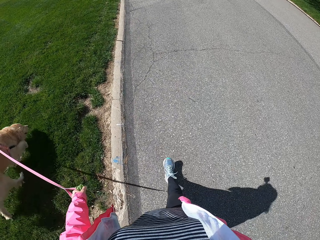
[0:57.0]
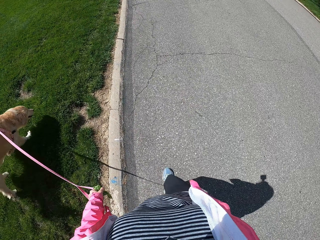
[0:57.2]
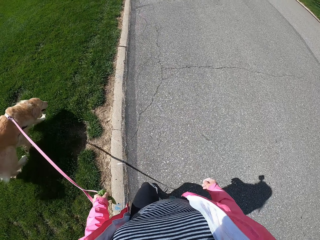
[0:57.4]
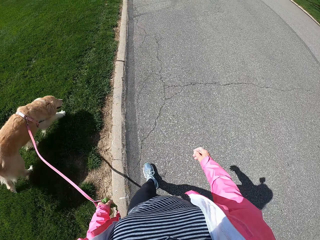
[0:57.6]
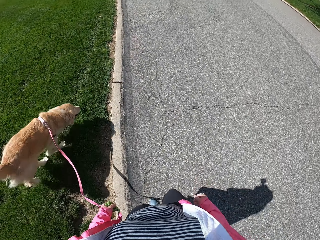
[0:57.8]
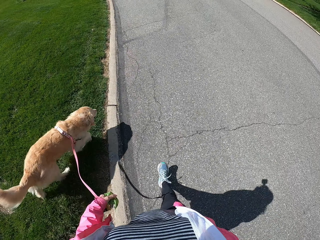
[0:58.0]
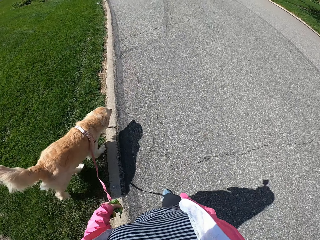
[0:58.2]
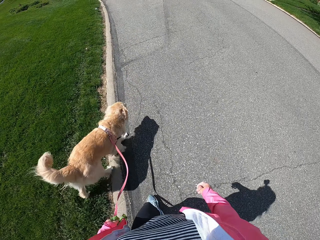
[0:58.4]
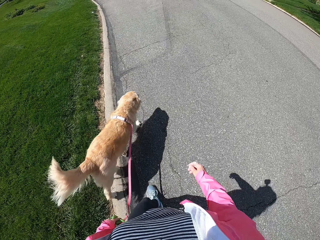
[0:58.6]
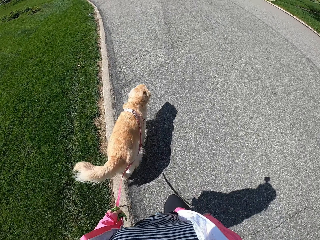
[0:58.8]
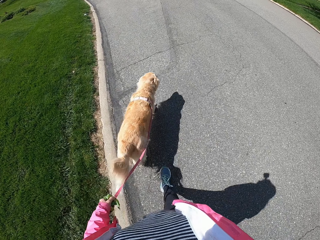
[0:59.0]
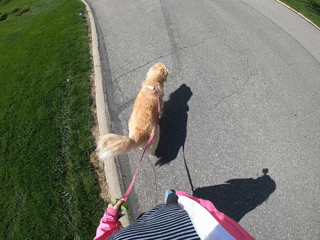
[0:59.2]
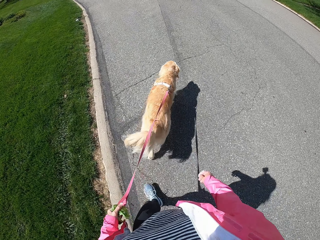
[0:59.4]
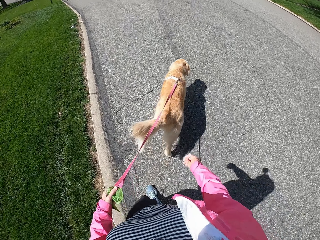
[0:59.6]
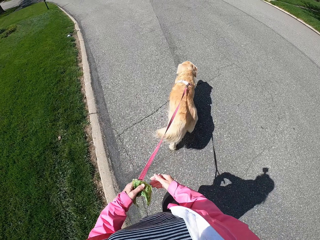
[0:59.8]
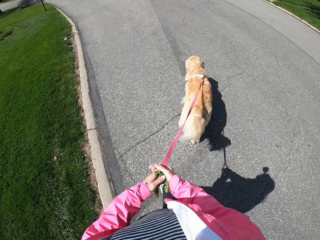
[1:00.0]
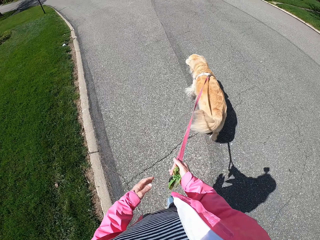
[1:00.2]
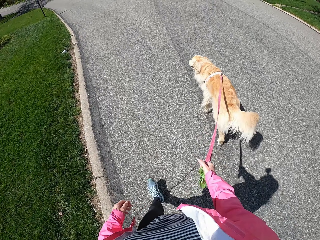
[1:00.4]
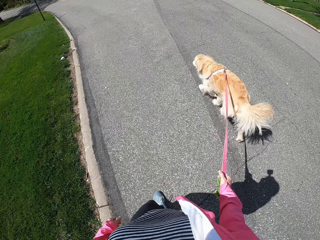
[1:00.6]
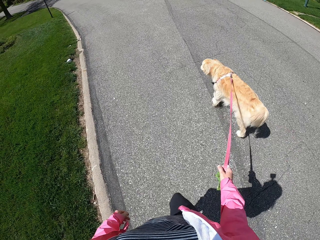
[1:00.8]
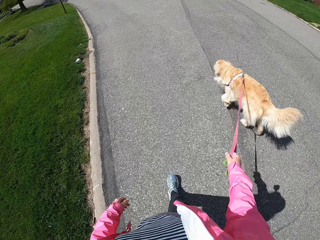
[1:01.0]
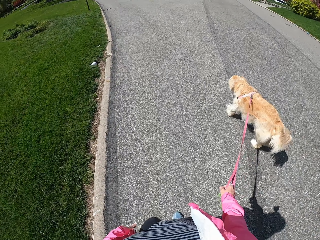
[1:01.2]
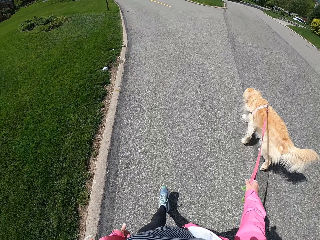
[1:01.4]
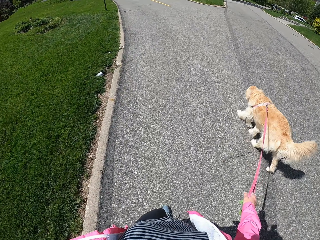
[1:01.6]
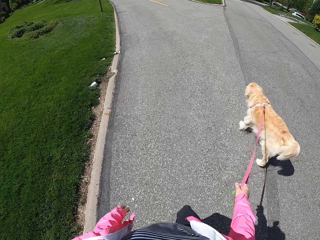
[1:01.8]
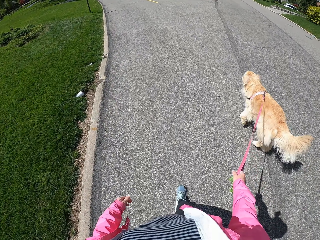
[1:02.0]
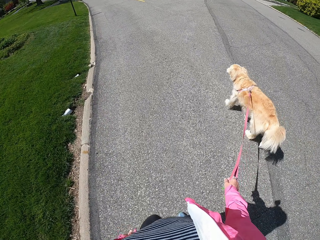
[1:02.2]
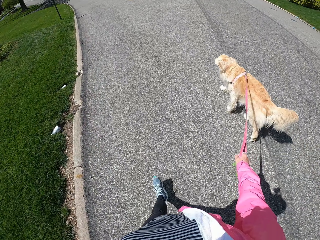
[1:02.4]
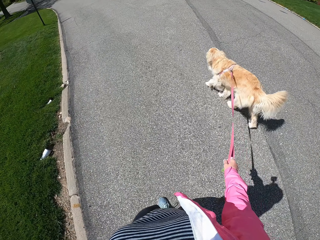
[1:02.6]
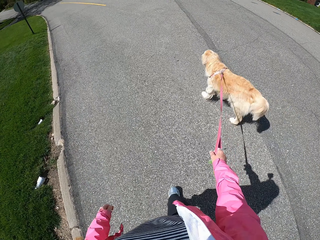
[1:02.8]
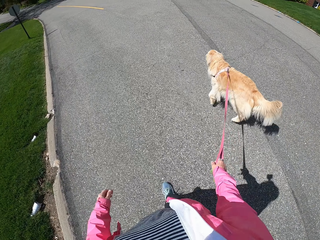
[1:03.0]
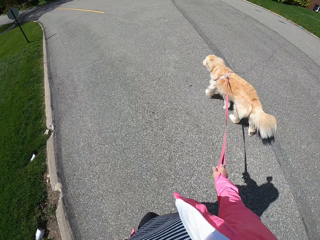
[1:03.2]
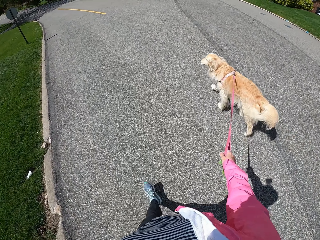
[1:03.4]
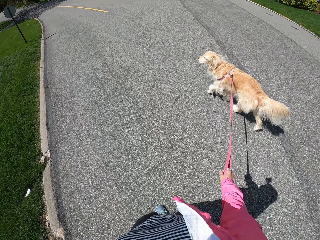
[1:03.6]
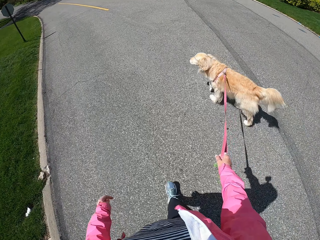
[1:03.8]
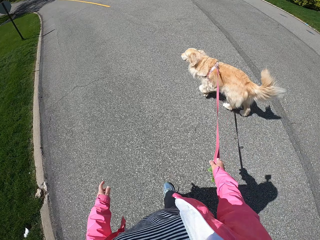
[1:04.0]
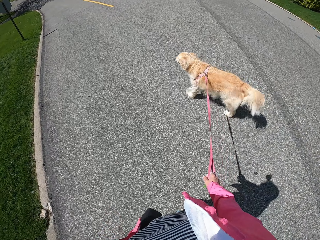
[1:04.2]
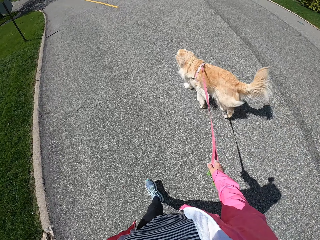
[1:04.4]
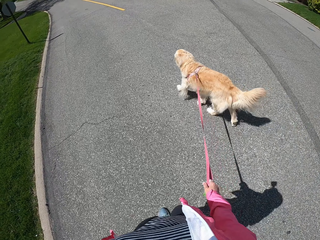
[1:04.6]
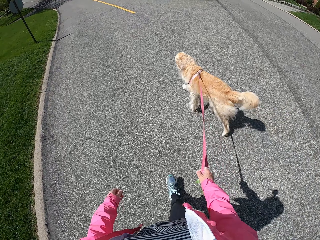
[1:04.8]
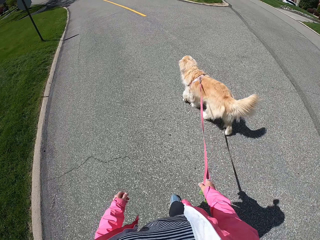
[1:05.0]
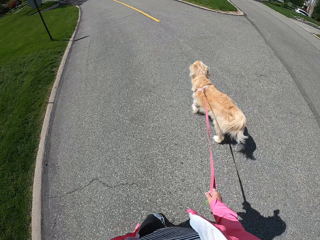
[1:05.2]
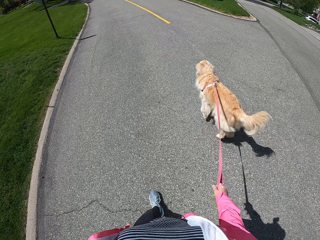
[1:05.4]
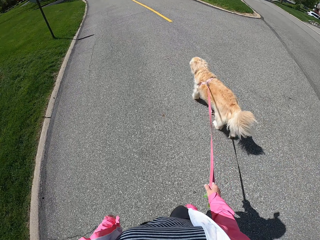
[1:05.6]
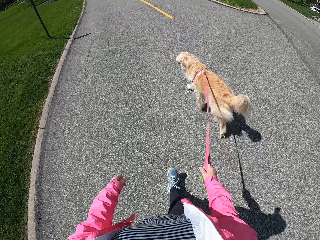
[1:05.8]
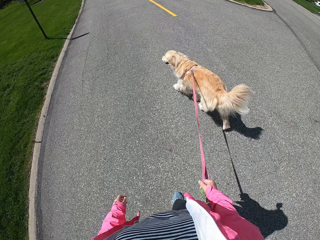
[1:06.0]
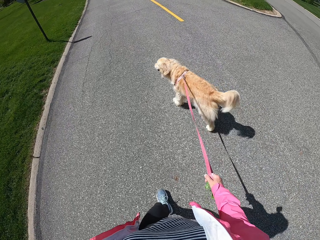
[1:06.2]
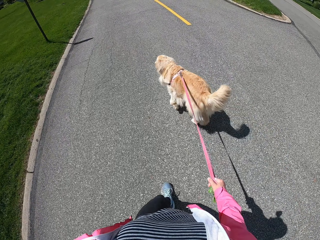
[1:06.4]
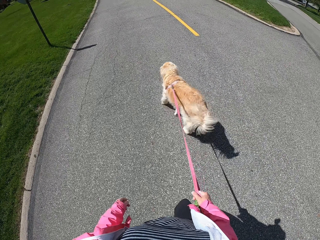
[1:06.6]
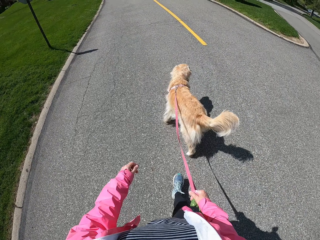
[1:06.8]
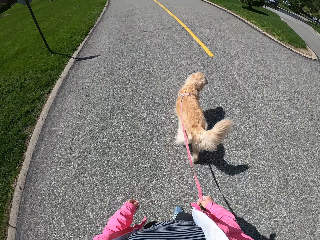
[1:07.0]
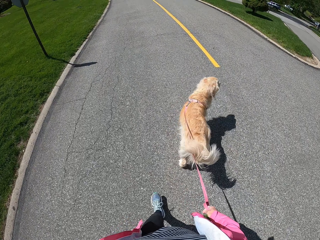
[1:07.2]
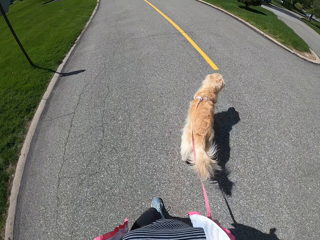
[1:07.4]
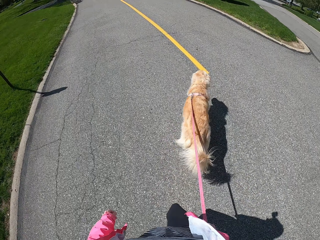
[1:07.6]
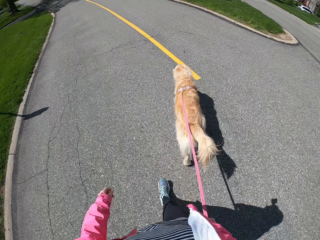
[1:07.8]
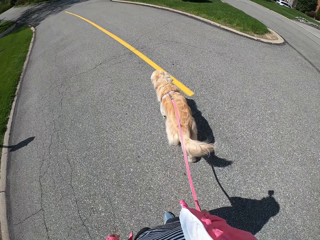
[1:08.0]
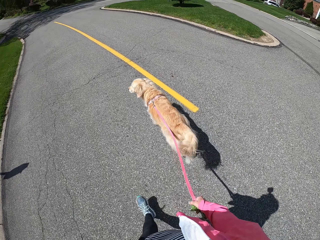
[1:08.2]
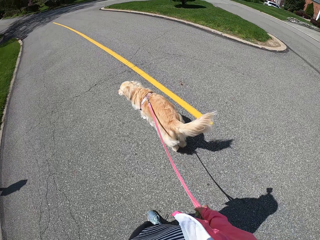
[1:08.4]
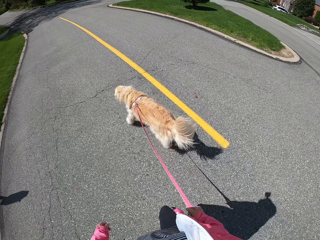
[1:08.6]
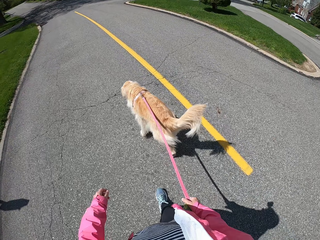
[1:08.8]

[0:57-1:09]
The camera wearer shifts the dog thread to the right hand on the way.

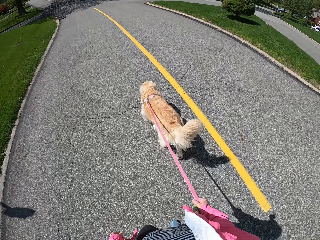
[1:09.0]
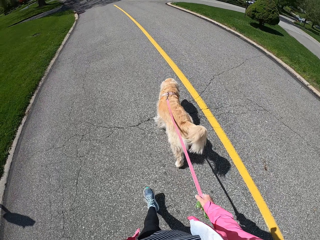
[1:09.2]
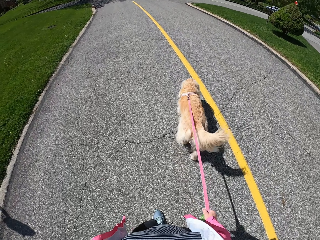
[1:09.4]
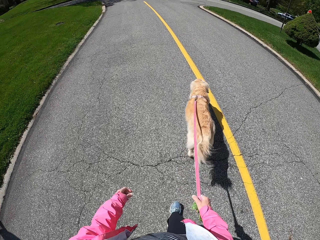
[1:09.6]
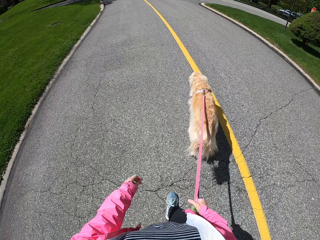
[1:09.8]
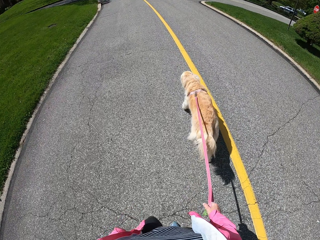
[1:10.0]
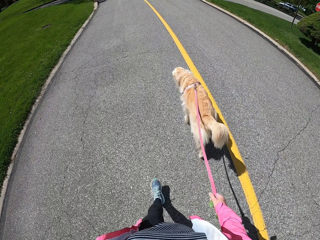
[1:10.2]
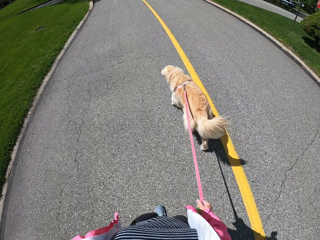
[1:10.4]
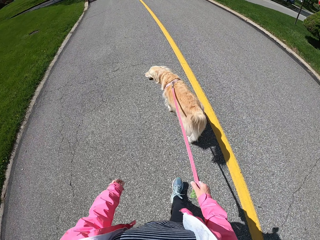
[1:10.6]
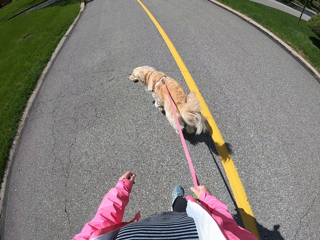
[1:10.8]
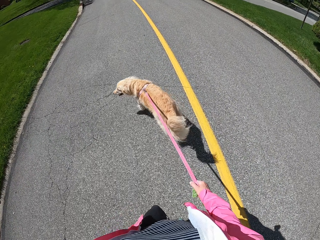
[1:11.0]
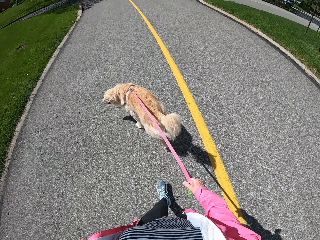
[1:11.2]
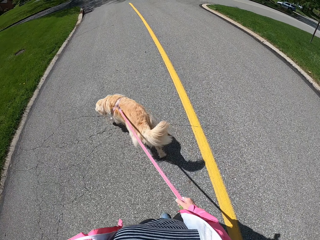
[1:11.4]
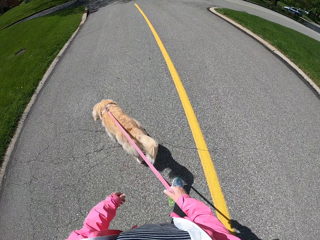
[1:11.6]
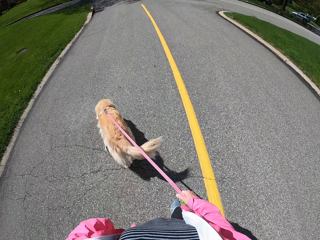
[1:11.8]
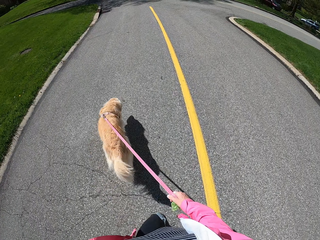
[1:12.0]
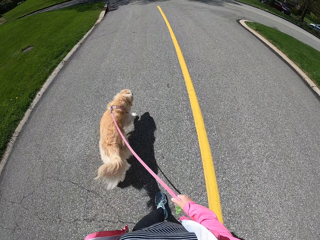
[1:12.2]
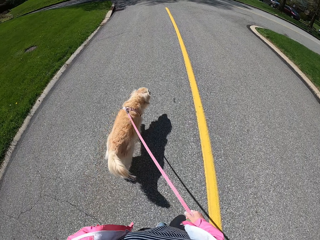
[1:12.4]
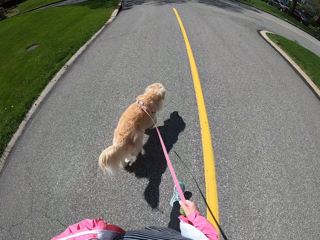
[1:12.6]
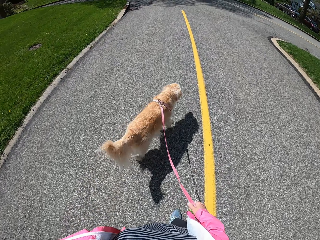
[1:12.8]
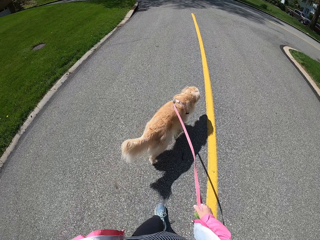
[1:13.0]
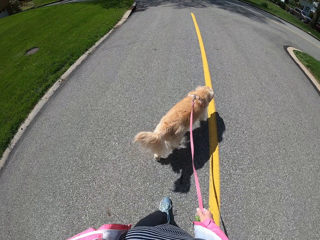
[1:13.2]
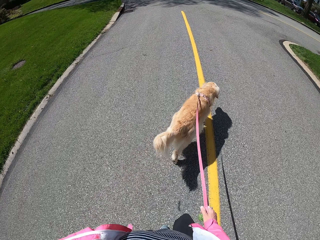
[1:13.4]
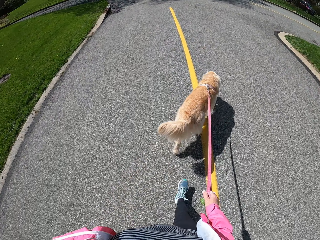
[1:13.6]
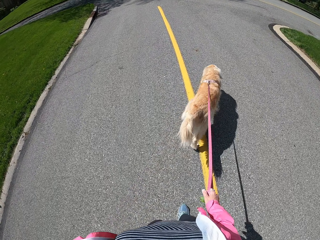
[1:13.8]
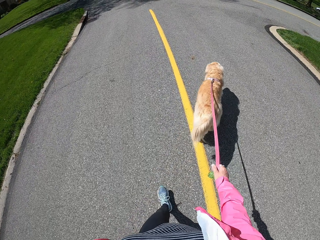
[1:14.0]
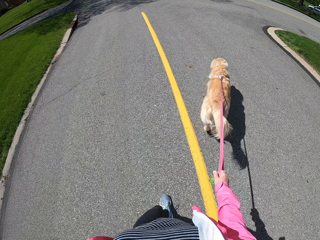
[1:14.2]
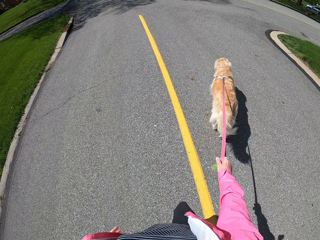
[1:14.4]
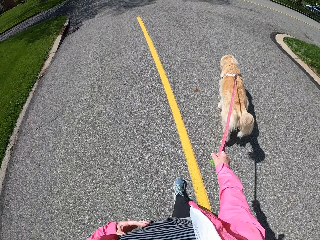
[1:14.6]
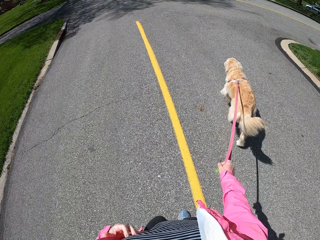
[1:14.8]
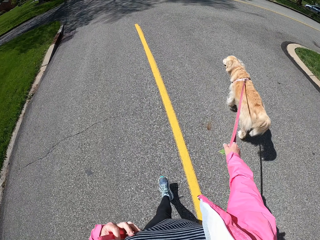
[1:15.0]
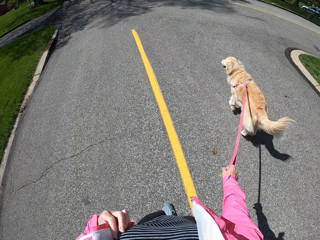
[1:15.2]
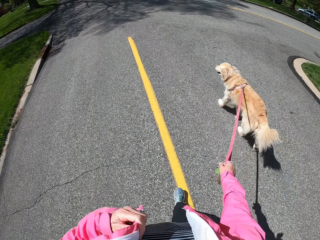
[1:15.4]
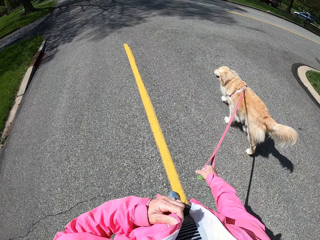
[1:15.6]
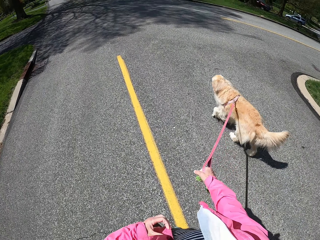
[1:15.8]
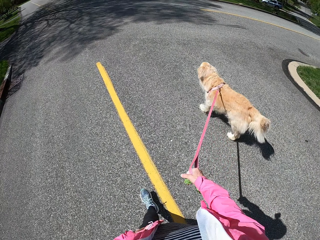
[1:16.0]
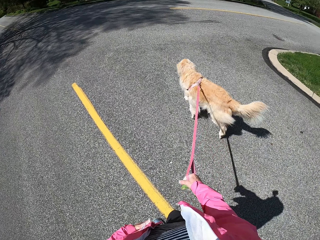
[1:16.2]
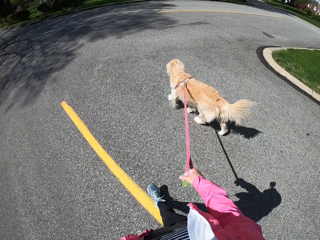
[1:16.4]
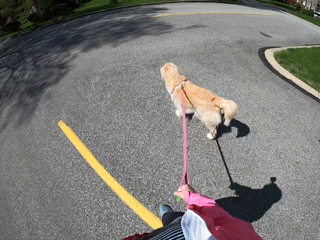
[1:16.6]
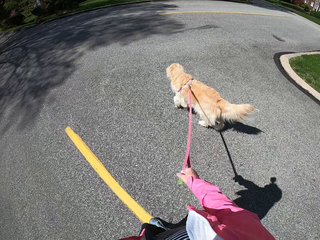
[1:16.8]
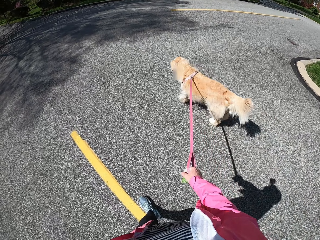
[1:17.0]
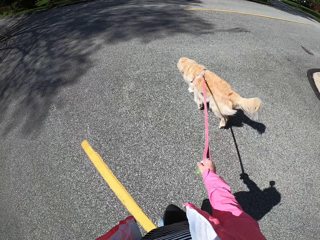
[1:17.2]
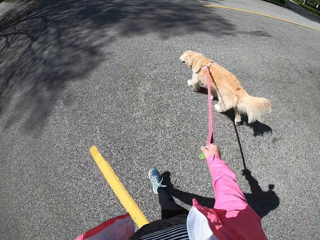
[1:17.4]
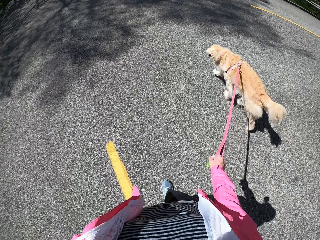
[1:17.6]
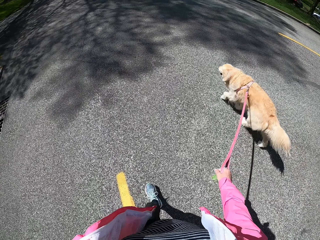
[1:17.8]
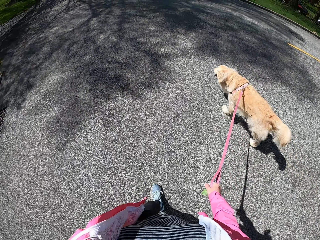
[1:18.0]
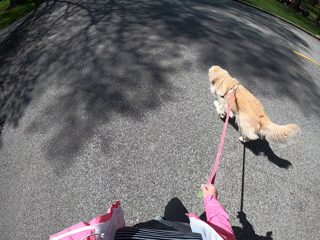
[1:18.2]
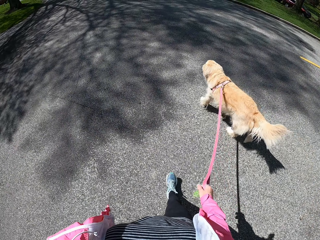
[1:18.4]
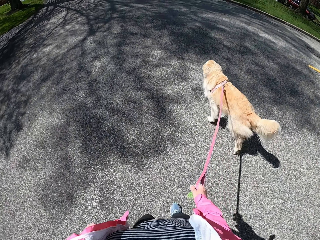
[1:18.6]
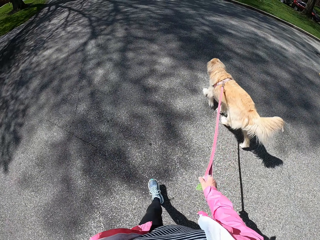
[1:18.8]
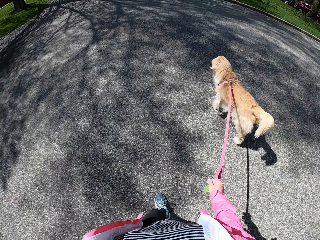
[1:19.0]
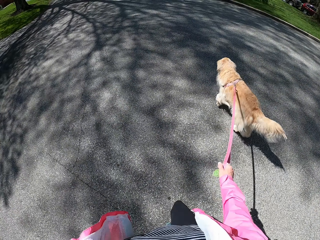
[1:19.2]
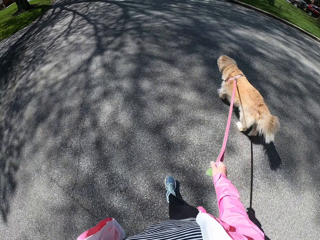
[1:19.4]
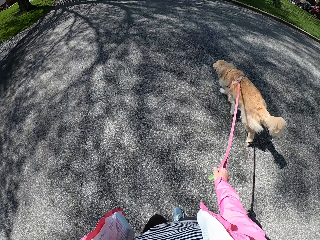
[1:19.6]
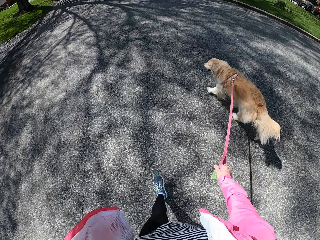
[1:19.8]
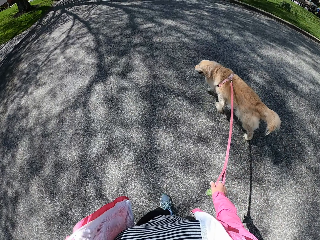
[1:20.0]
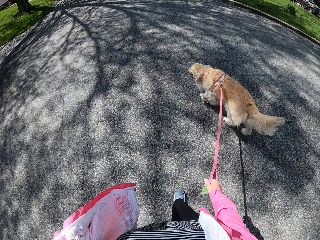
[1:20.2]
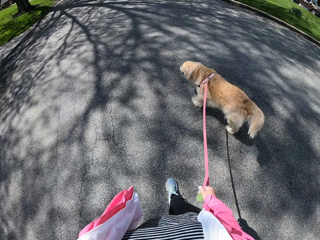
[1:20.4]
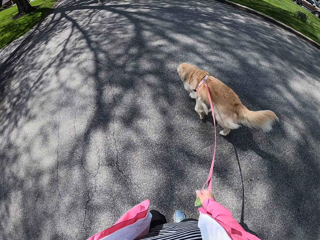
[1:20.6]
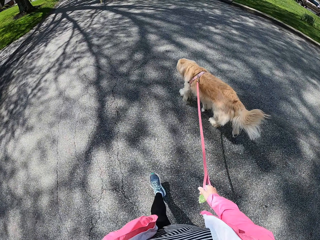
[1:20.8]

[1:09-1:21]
The camera wearer puts a hand in the pocket.
